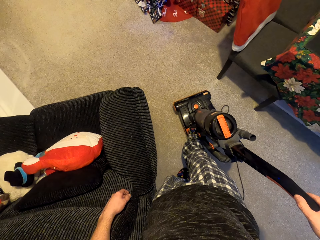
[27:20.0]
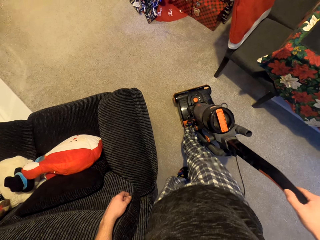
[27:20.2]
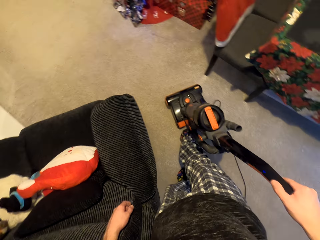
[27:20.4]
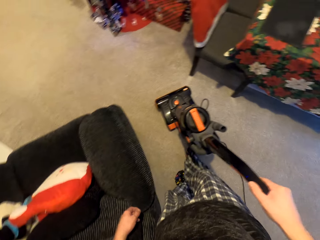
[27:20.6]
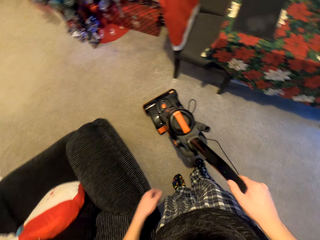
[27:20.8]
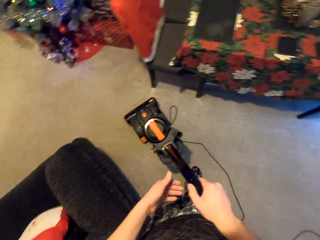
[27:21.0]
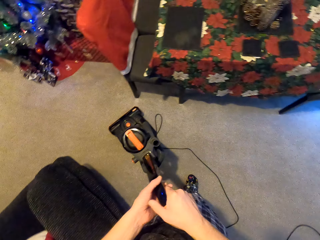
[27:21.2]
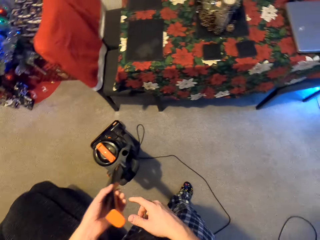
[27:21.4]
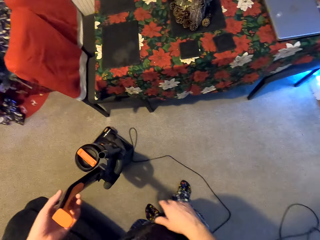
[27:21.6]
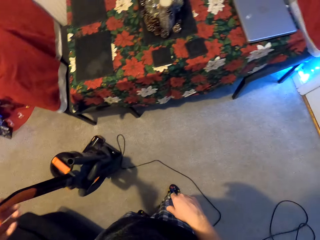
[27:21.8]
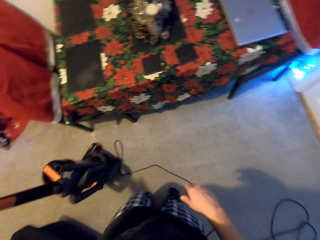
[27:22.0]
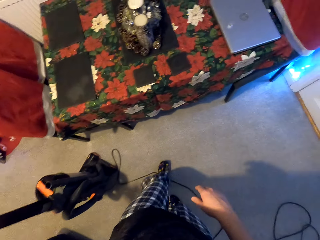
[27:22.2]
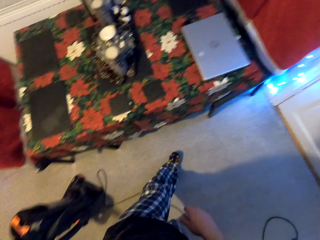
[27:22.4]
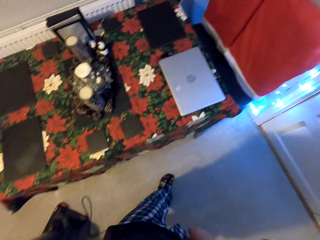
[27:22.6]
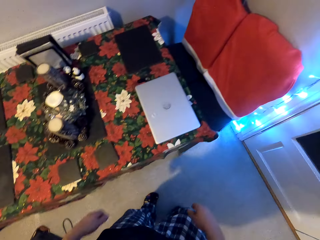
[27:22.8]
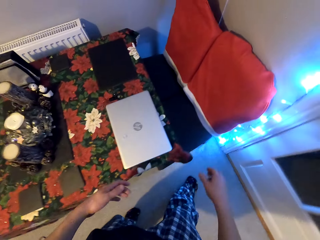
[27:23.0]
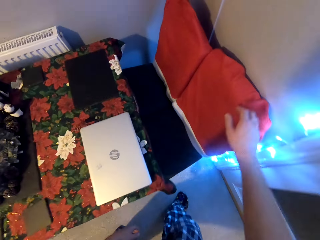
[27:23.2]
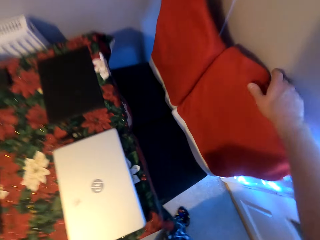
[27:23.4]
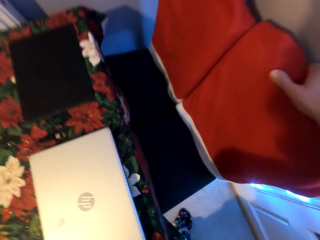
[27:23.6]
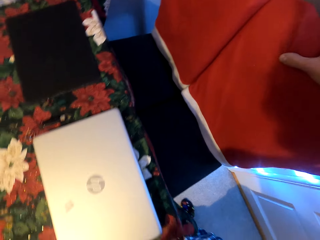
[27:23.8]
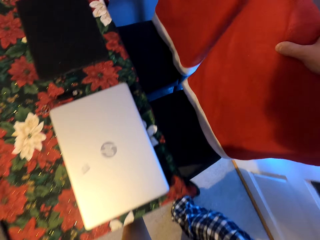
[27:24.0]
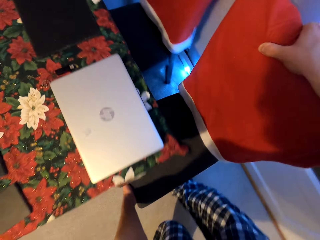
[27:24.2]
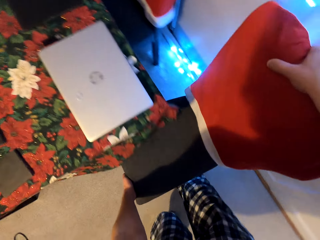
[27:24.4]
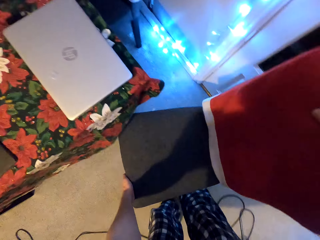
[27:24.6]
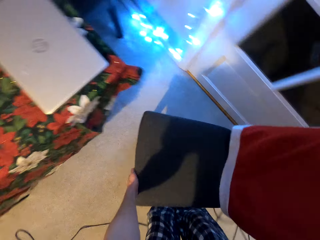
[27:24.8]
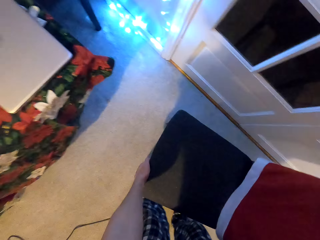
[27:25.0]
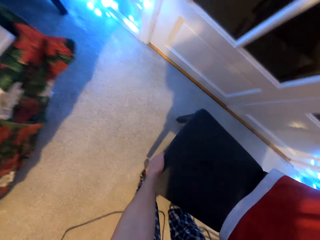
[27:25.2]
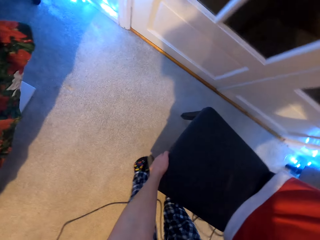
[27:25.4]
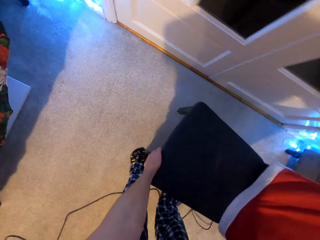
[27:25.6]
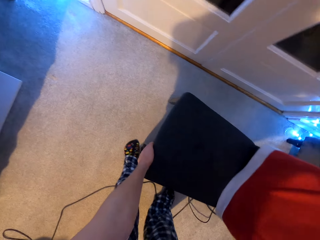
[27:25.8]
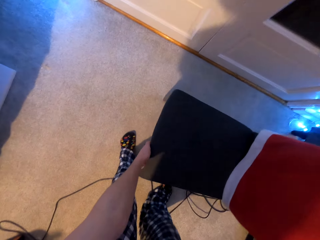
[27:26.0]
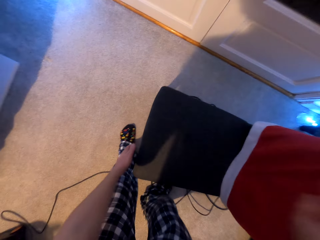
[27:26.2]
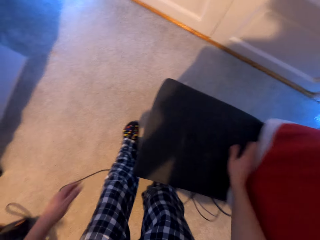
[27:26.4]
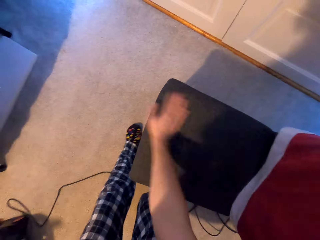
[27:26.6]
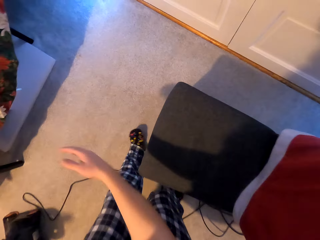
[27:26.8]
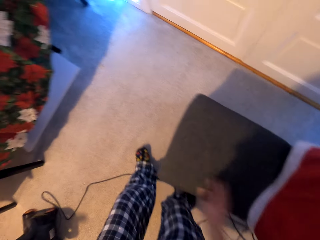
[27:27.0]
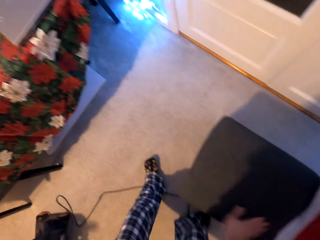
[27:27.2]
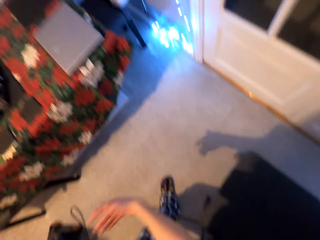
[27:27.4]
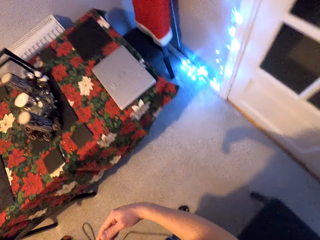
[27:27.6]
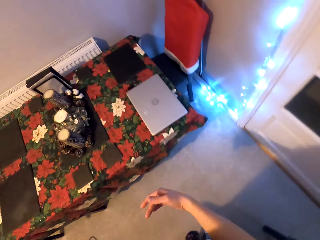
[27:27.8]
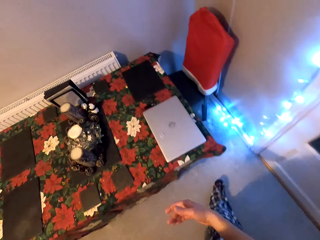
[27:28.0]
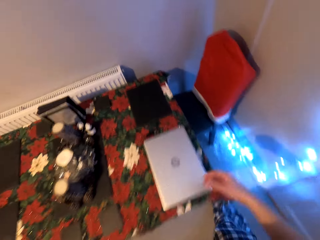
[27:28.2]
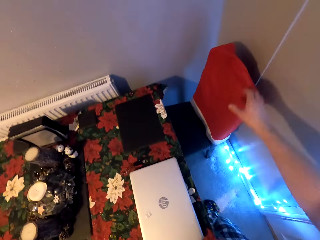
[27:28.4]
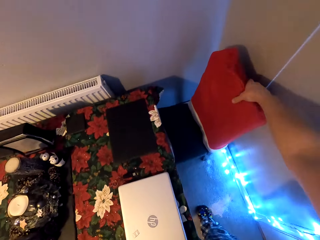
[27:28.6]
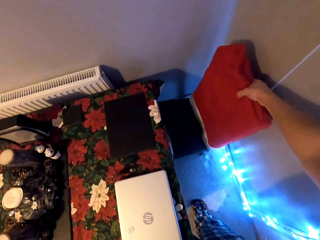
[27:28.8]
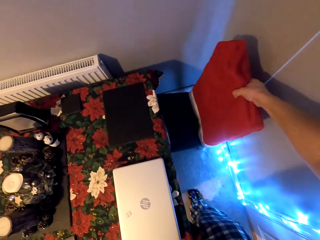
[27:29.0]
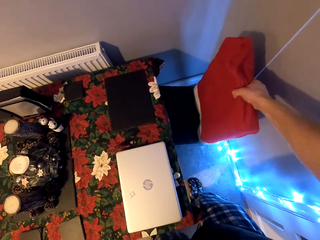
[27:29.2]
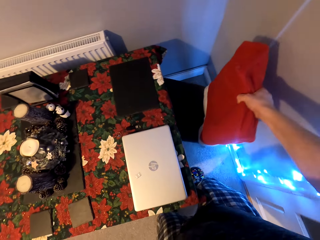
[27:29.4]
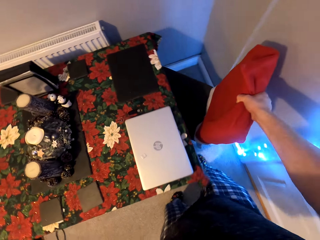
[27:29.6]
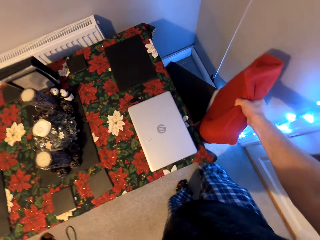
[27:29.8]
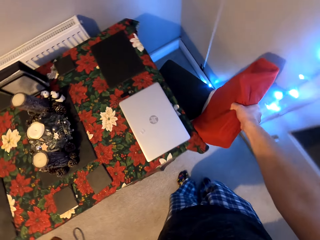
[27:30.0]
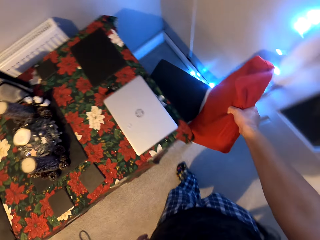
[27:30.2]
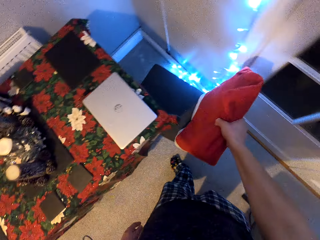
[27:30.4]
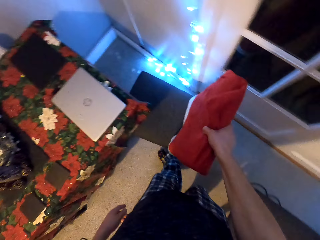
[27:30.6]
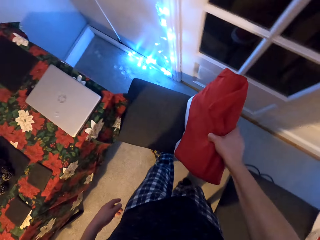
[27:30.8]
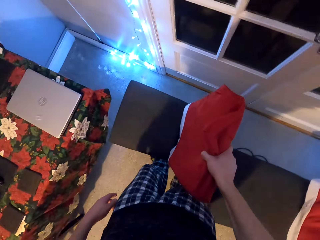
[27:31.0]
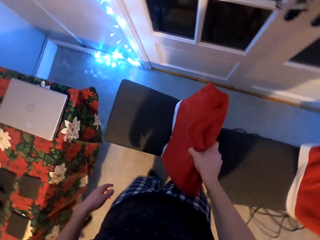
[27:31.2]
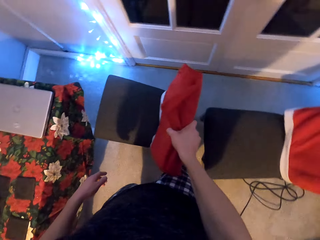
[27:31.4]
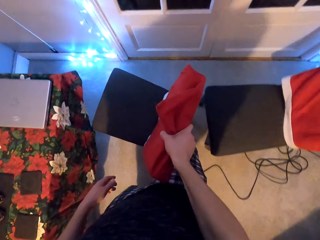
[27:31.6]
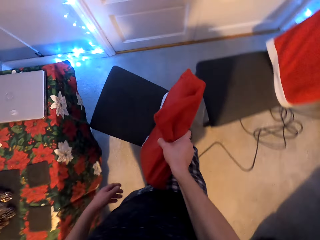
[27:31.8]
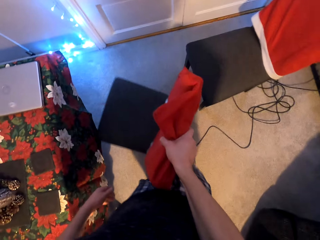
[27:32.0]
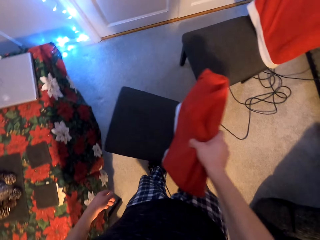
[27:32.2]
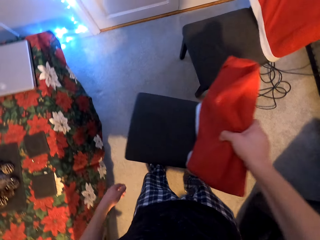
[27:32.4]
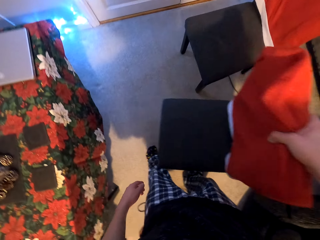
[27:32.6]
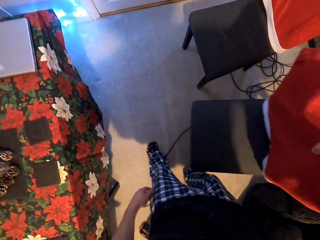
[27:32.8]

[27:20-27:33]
The camera wearer turns the vacuum cleaner off. She steps on the vacuum cleaner. She turns the vacuum cleaner. She holds the chair. She moves the chair aside from the table. She wipes the chair with her hand. She holds the chair. She moves the chairs from the table. She pulls the chair aside.

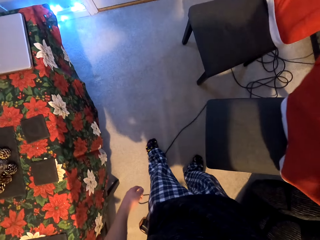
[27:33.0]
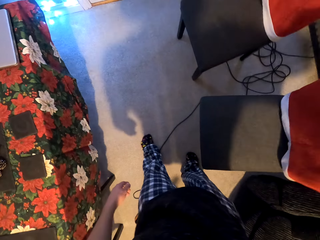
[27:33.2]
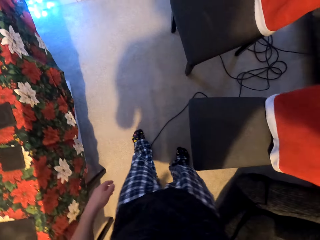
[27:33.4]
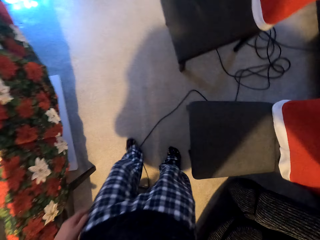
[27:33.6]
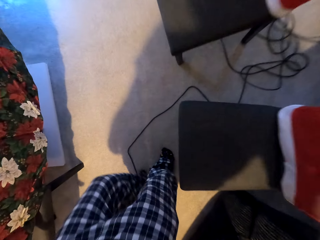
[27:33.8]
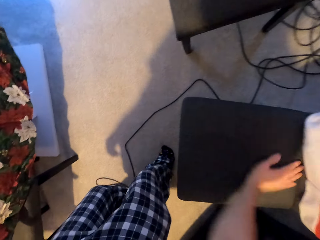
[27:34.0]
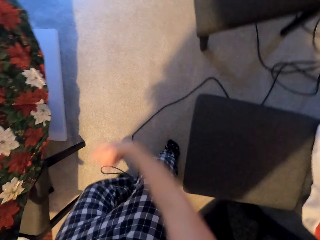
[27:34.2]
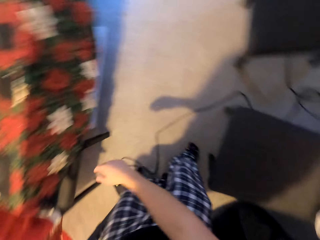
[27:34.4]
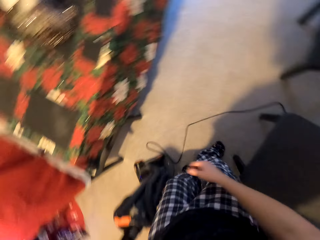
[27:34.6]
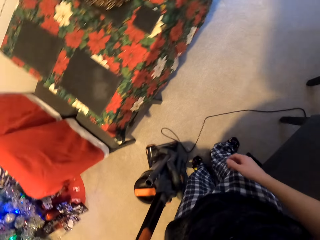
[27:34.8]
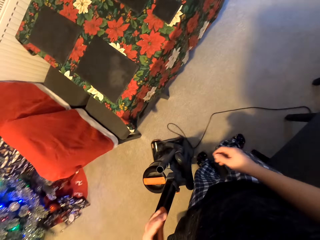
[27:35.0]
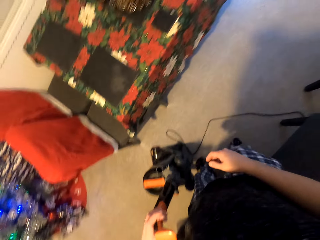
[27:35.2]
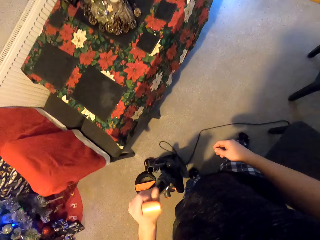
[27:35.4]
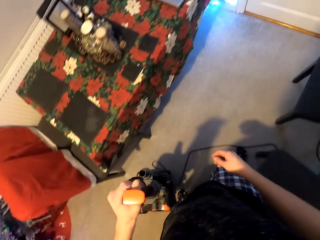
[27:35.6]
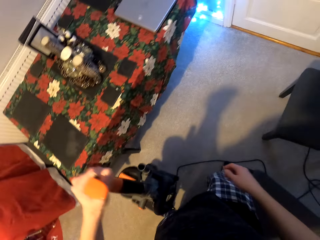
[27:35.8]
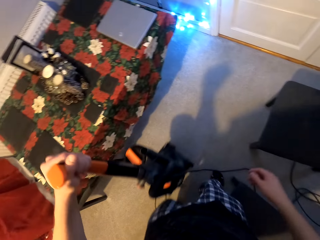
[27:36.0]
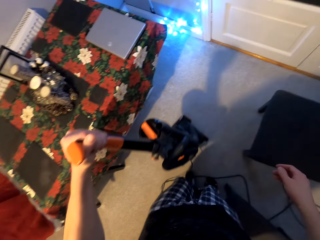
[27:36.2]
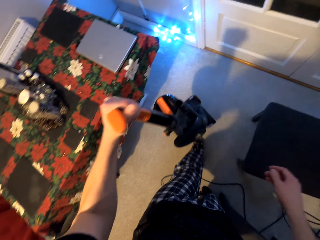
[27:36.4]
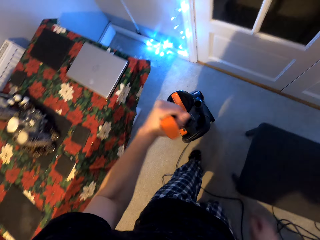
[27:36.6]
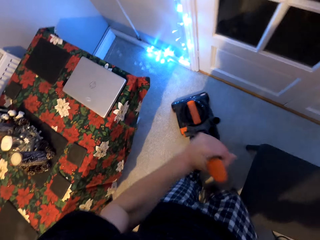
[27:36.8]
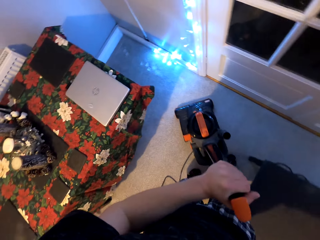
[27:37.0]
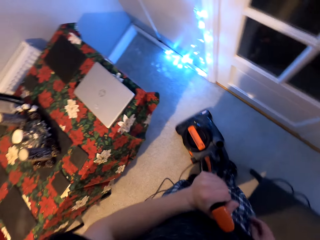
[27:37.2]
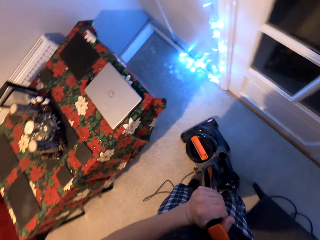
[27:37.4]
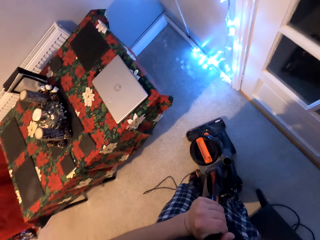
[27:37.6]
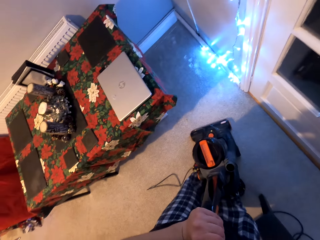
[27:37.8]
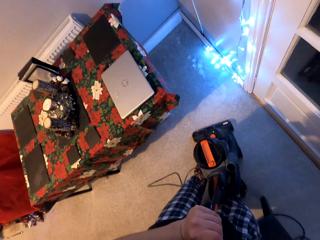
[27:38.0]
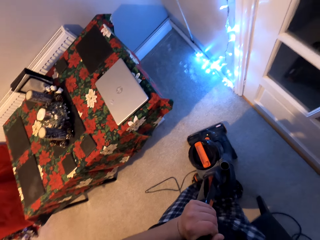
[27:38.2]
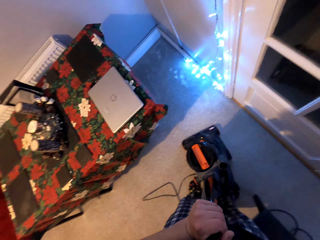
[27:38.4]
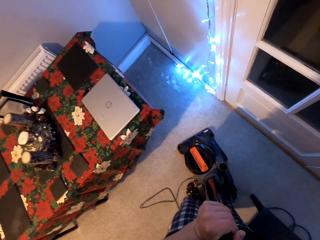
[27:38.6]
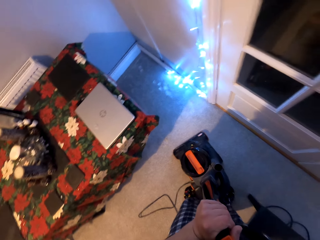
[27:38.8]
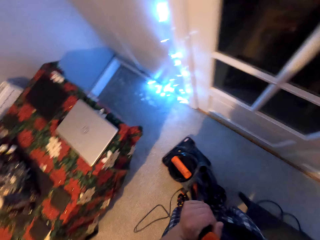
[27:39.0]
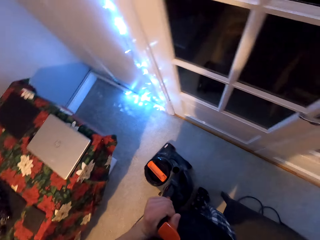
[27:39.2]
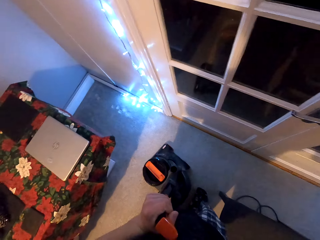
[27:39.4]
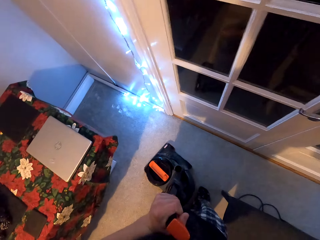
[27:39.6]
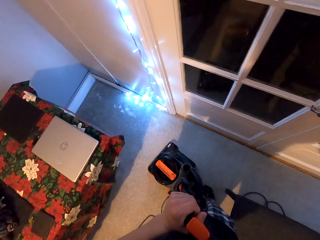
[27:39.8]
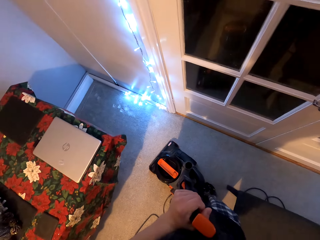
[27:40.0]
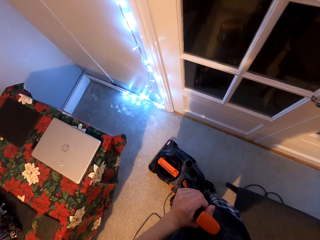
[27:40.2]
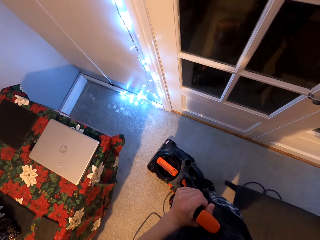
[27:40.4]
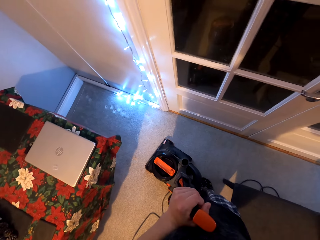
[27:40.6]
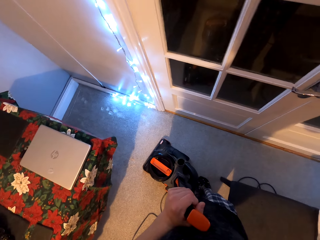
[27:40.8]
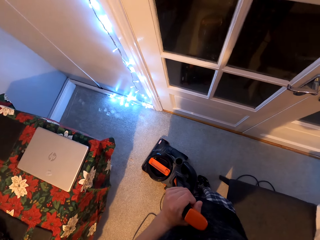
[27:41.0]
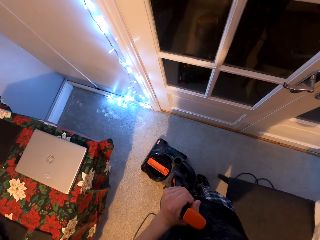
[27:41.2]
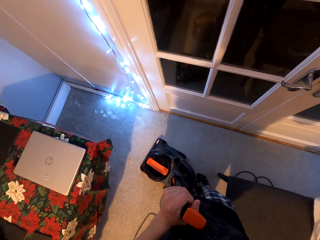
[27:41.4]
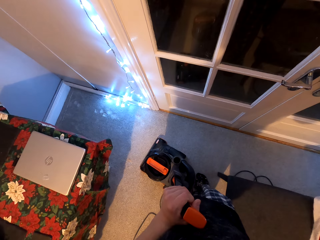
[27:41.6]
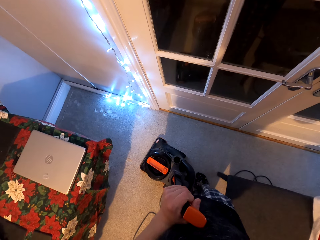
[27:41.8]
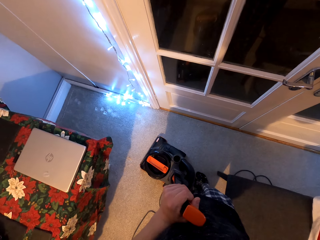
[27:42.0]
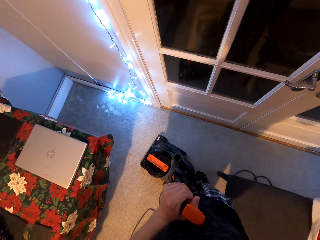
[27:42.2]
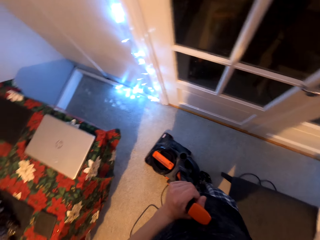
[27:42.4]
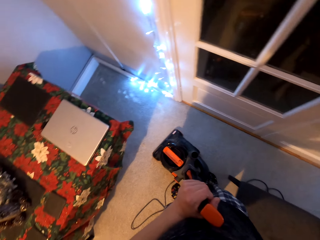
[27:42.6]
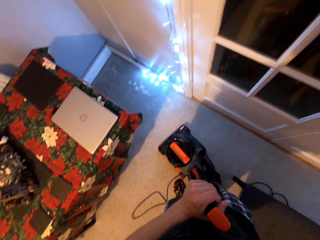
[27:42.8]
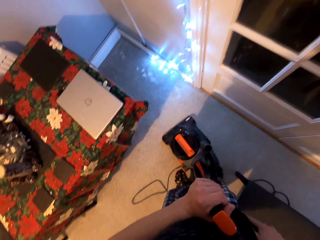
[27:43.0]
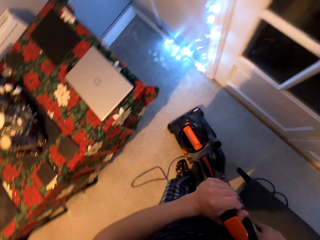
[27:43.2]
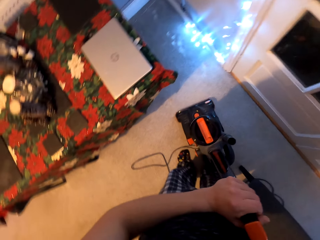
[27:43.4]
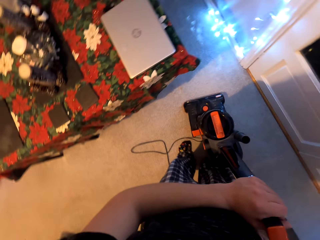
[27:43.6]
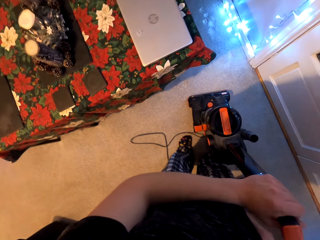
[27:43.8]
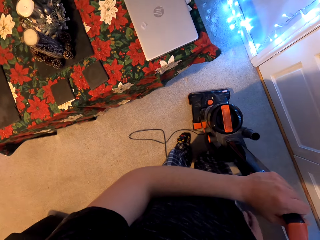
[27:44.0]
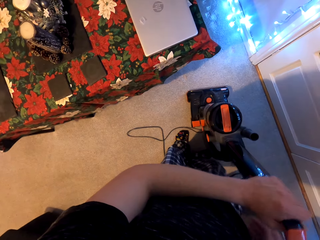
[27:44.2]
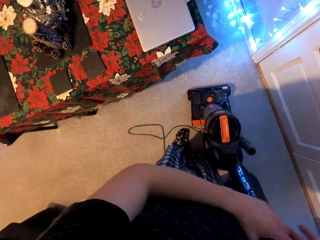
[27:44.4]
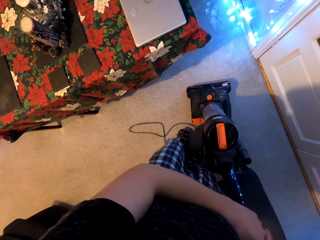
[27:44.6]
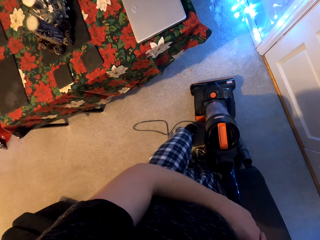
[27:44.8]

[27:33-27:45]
The camera wearer wipes the chair with her hand. She holds the vacuum cleaner. She carries the vacuum cleaner. She puts something.
